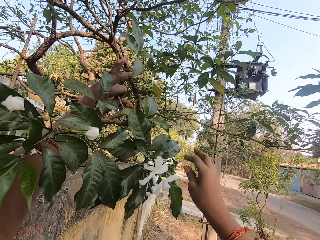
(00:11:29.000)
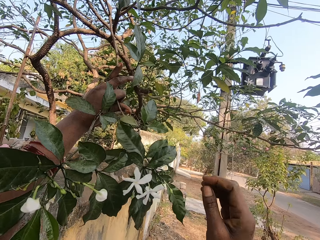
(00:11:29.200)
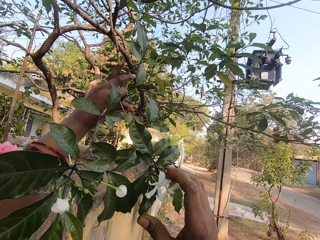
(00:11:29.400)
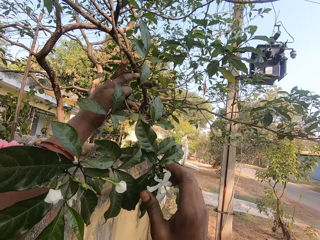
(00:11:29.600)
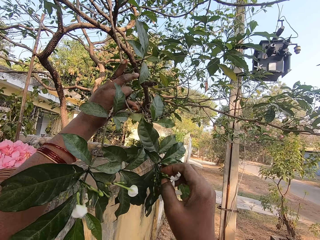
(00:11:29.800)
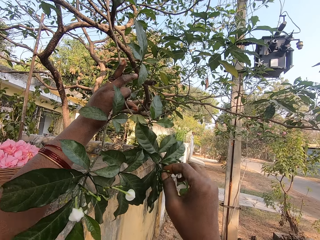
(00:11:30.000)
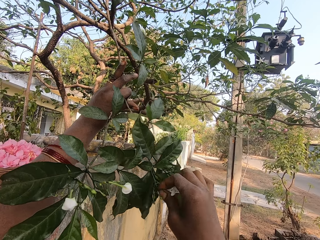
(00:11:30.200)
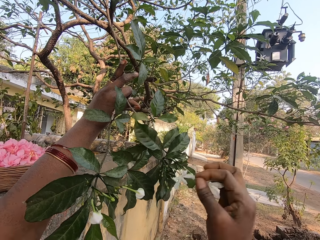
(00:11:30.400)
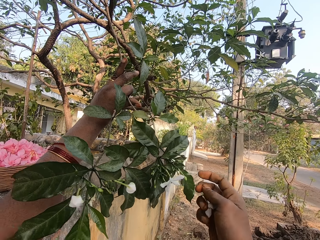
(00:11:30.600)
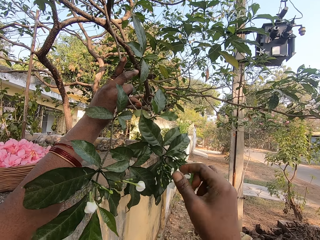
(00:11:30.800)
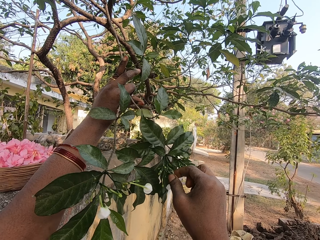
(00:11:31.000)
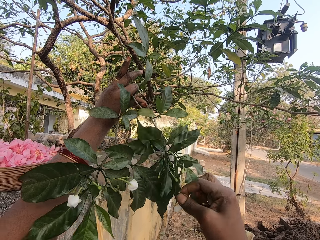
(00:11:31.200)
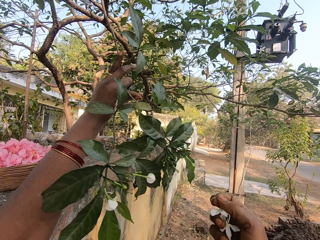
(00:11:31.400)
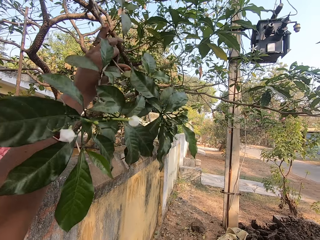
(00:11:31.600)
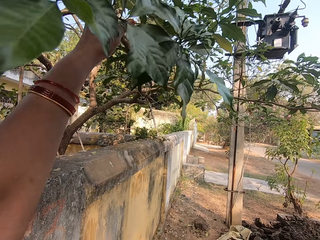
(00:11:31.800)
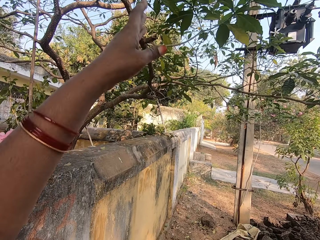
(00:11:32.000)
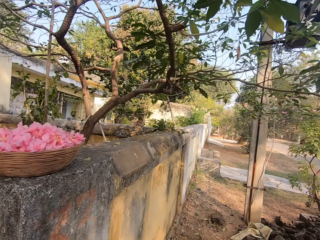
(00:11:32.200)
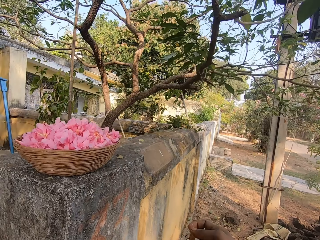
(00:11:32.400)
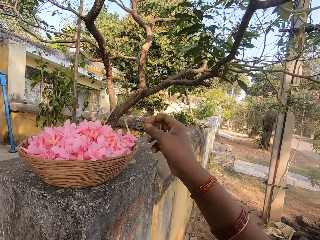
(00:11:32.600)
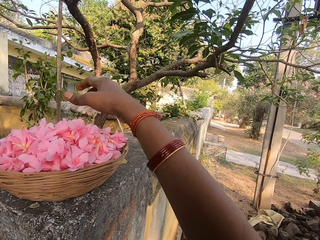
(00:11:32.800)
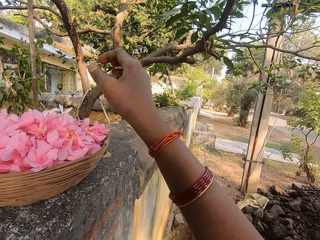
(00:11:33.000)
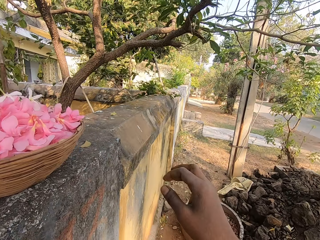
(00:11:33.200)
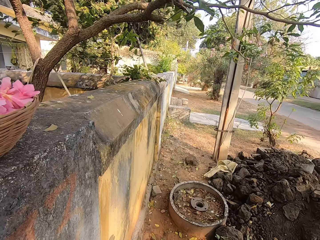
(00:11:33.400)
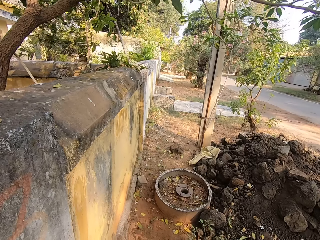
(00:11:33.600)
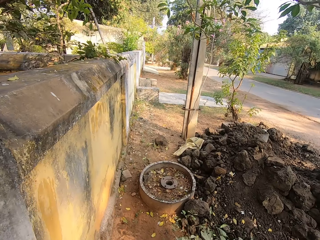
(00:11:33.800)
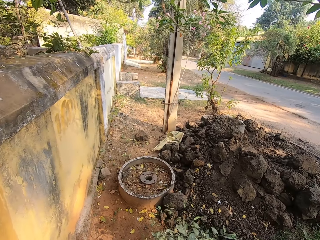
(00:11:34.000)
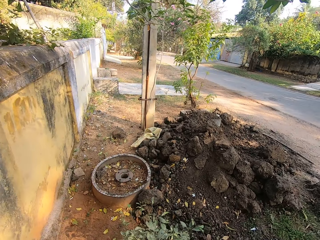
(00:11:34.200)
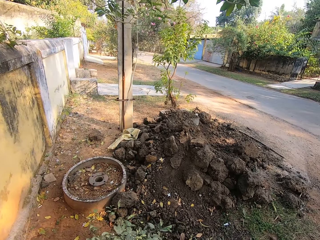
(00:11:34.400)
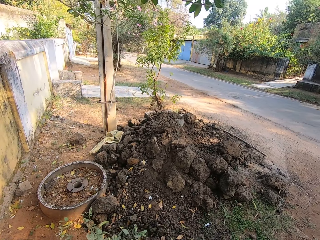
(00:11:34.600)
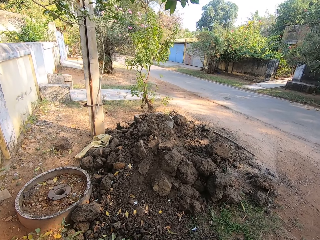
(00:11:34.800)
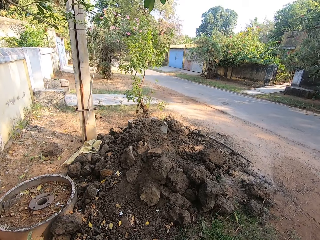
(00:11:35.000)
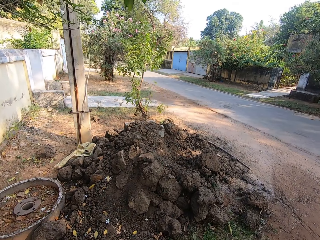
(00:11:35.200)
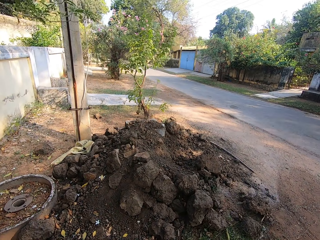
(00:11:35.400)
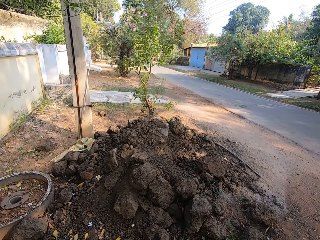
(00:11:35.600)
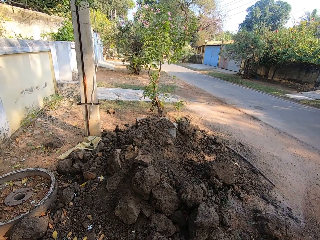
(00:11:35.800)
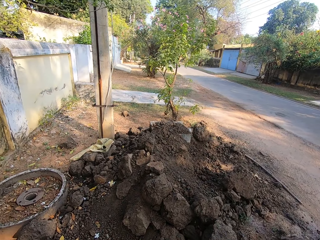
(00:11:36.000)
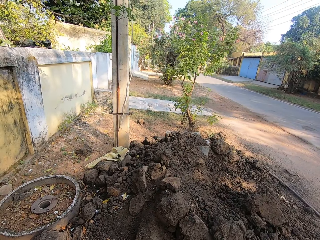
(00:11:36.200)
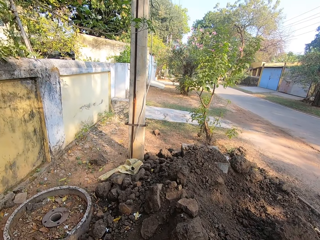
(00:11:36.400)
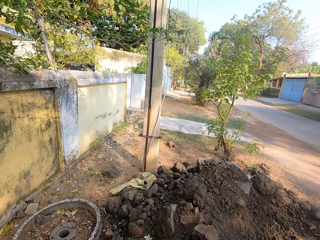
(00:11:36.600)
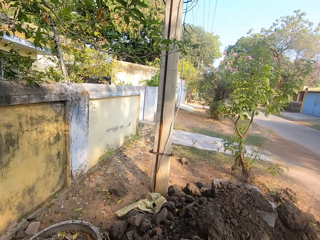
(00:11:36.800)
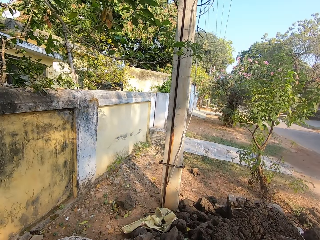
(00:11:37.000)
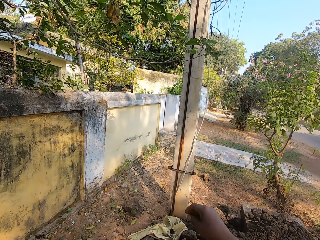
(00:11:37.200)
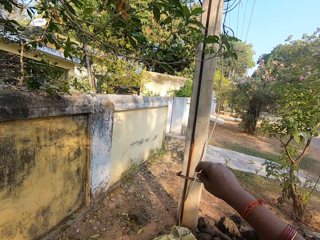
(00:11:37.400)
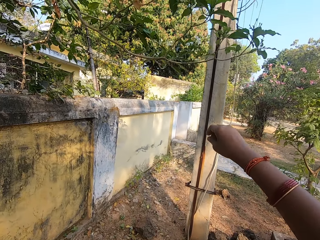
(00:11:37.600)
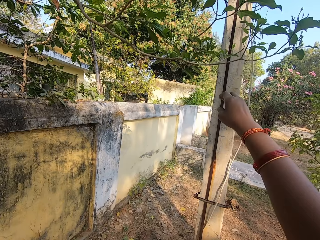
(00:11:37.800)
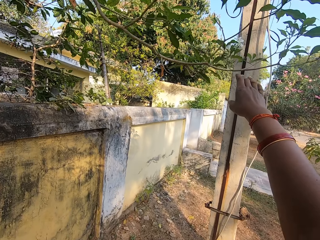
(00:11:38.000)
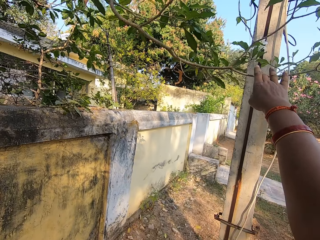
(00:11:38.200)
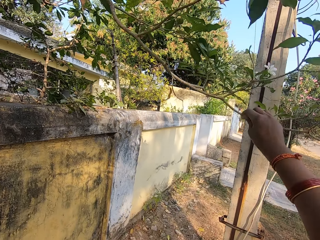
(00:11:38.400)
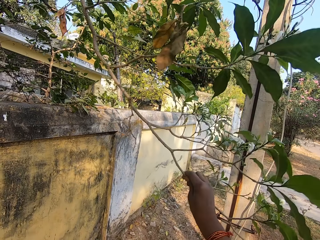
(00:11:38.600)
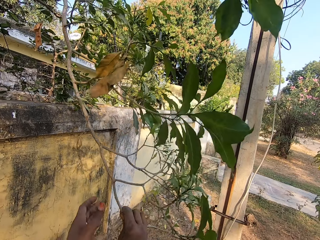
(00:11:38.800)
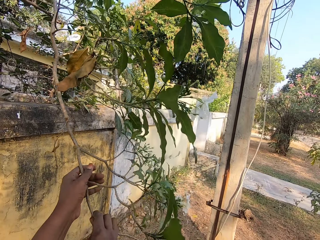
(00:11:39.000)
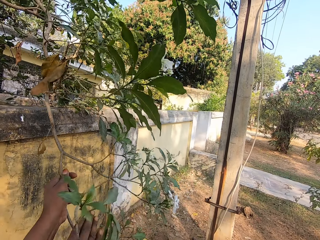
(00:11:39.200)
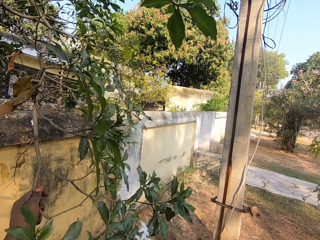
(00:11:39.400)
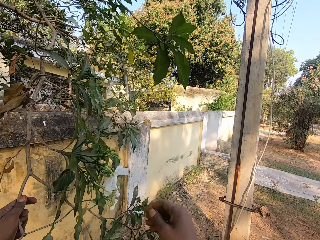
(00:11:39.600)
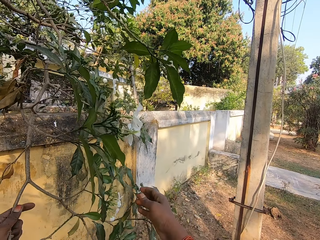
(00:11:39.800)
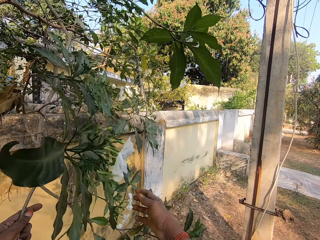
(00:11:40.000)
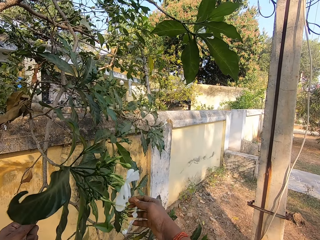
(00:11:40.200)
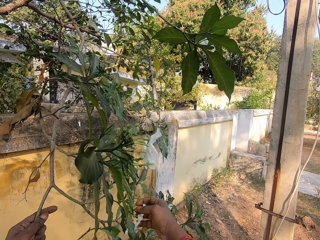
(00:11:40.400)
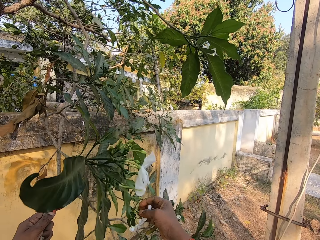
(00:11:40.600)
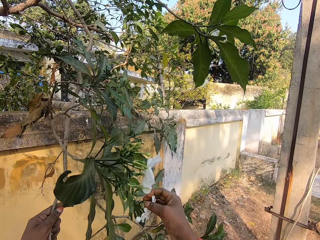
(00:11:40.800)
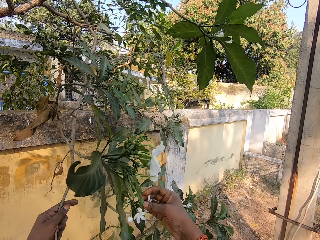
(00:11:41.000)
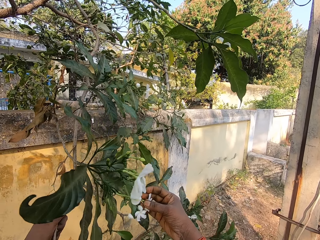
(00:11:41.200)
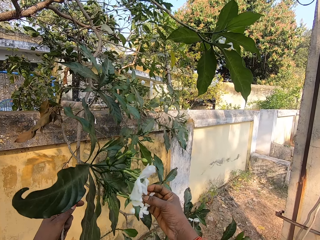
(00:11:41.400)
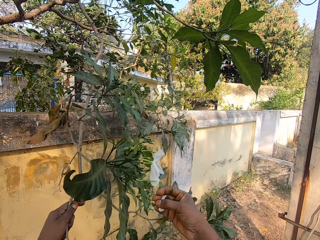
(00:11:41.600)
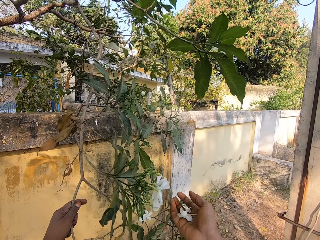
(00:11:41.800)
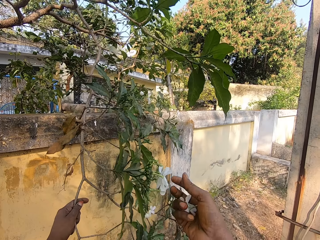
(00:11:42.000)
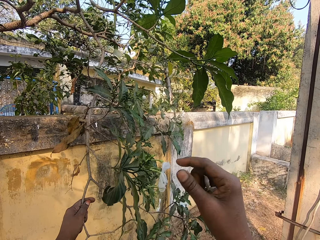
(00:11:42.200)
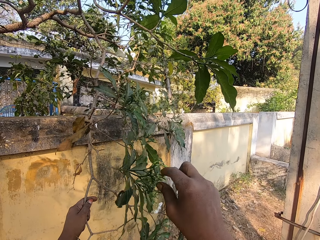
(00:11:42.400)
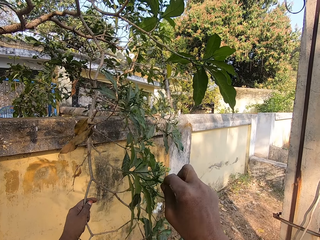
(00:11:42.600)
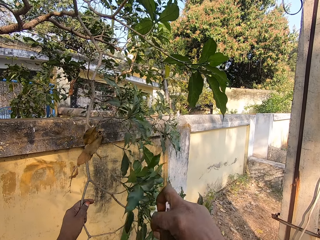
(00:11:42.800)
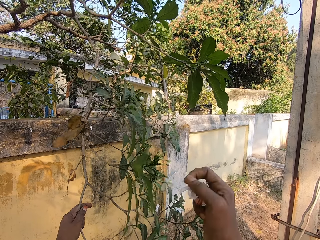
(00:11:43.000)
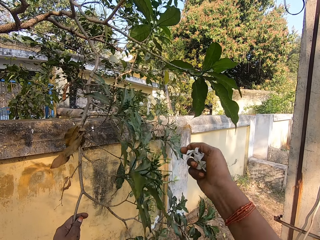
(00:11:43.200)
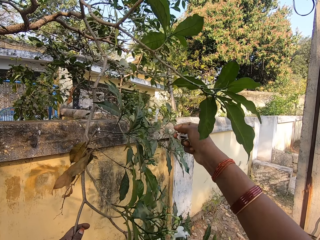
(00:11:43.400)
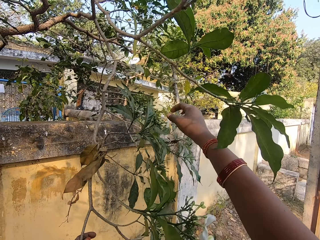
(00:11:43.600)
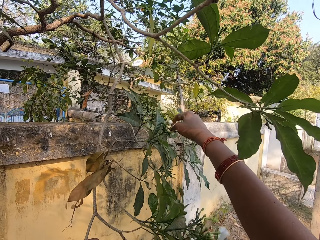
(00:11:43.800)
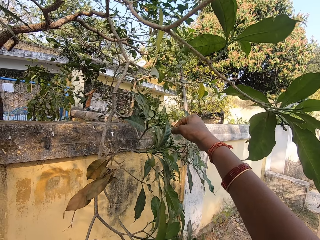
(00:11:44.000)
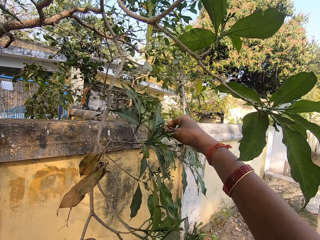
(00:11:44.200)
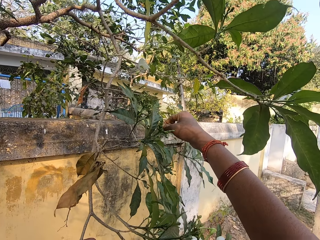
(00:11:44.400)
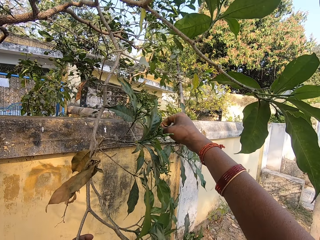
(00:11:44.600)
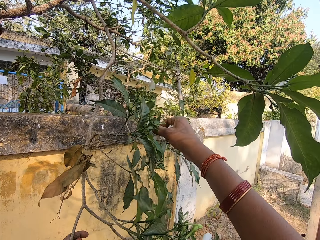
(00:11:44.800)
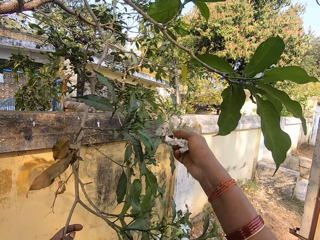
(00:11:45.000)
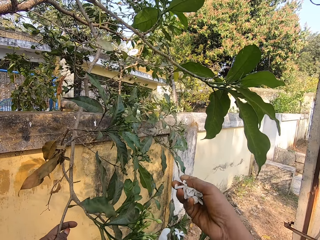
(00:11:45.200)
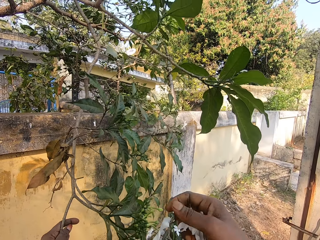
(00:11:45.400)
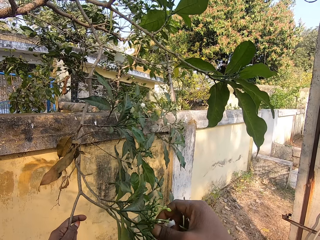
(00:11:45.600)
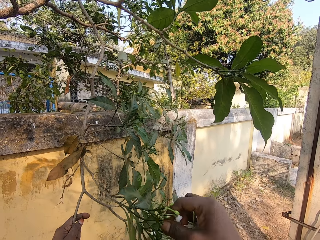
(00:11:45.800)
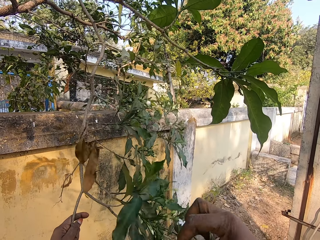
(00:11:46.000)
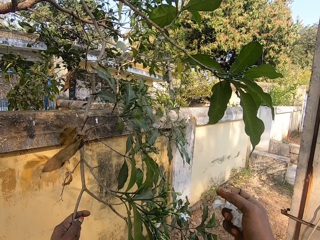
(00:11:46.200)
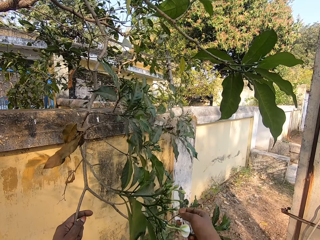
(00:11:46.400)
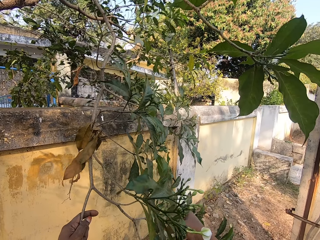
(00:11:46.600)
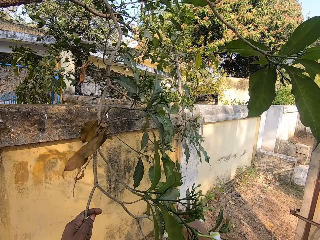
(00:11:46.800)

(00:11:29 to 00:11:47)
The camera wearer picks the flowers. They drop the flowers in the basket and walk away. They pull the tree branches. They pick the flowers.

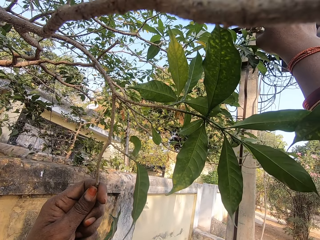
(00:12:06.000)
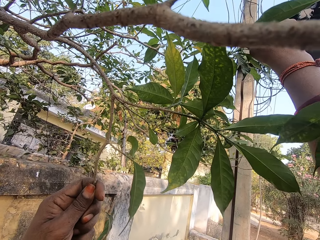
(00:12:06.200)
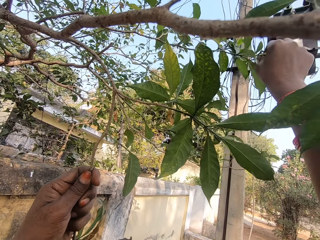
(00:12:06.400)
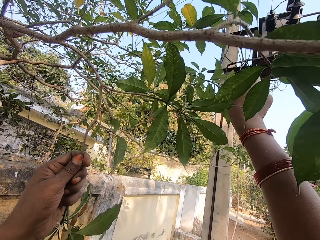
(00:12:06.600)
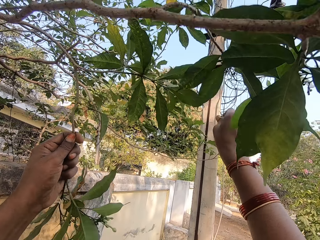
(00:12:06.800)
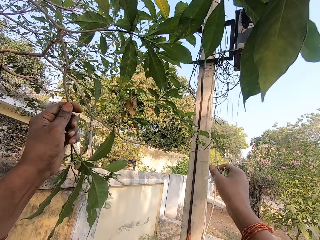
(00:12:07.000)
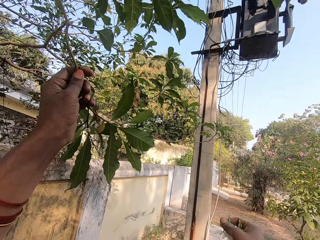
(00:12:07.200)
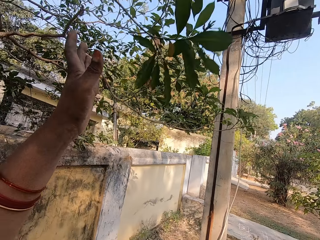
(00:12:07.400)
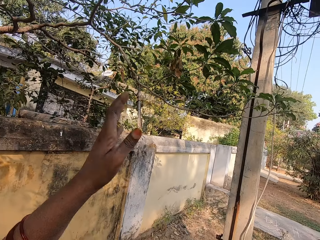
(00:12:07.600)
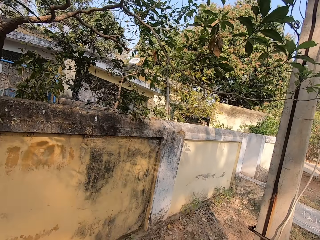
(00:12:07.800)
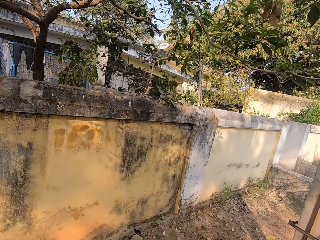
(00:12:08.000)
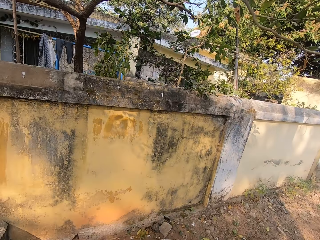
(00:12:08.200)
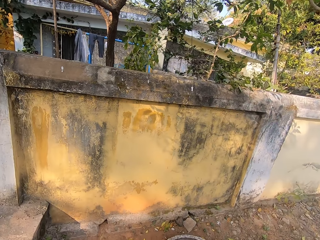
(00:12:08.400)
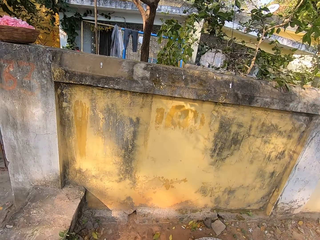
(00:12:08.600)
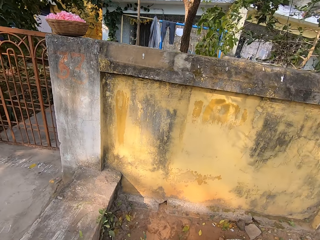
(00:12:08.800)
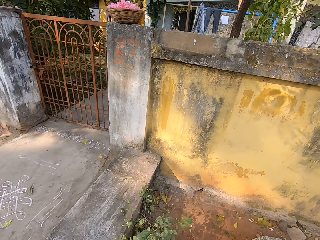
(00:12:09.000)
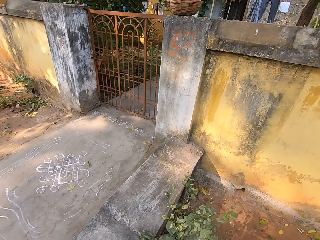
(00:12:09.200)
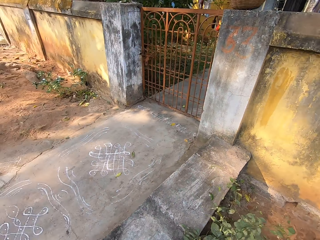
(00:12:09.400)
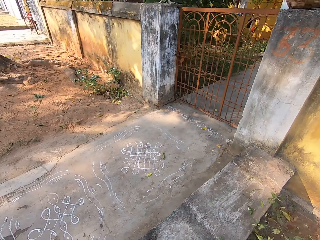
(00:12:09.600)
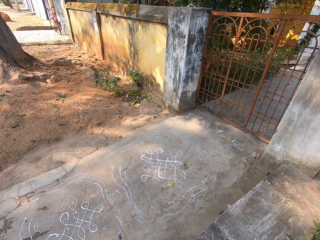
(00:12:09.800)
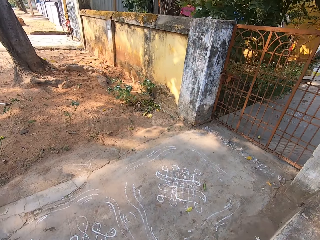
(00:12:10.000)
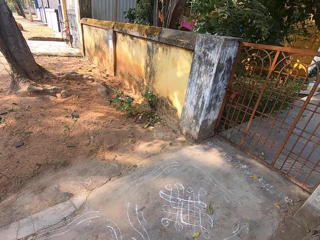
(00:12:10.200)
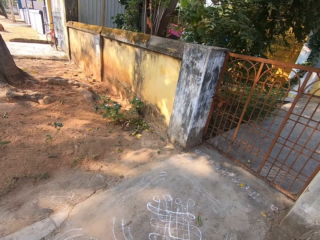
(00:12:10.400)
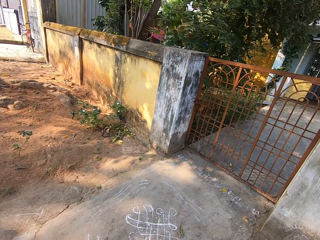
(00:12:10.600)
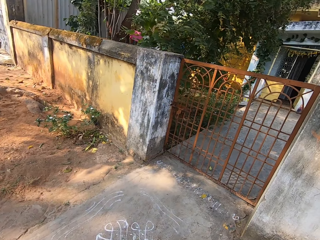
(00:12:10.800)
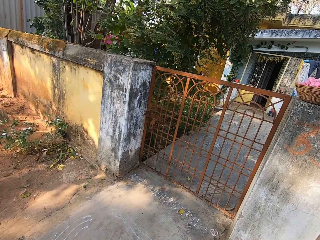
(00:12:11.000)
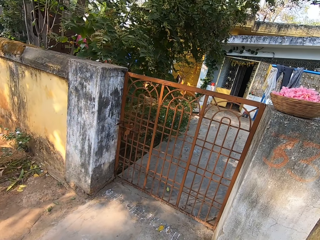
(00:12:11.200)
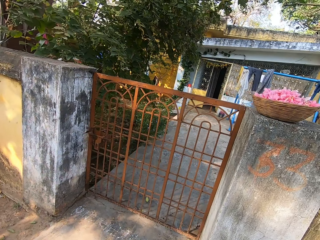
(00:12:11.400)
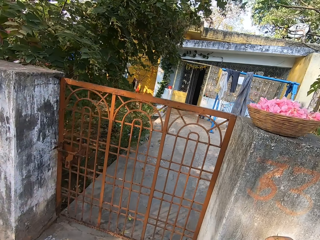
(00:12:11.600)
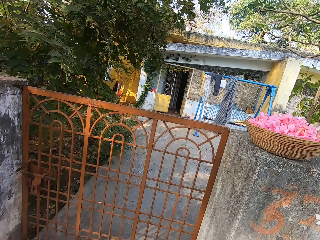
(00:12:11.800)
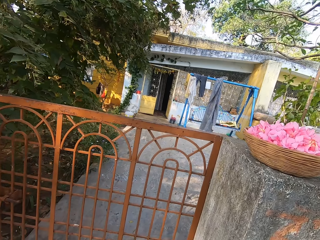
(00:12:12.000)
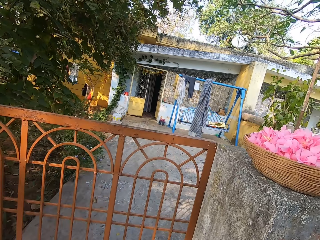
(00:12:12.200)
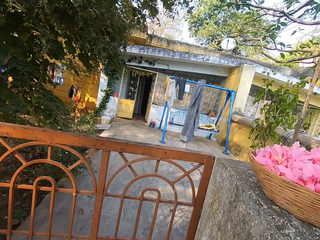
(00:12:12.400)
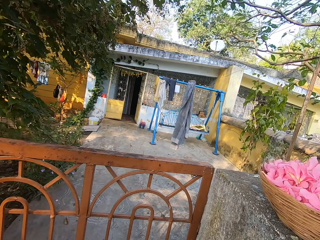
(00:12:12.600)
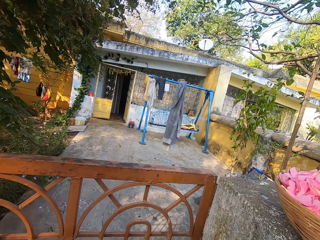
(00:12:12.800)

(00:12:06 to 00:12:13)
The camera wearer drops the tree branches and walks away. They walk around.
